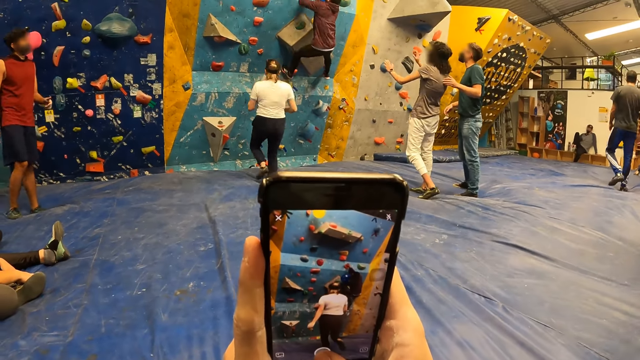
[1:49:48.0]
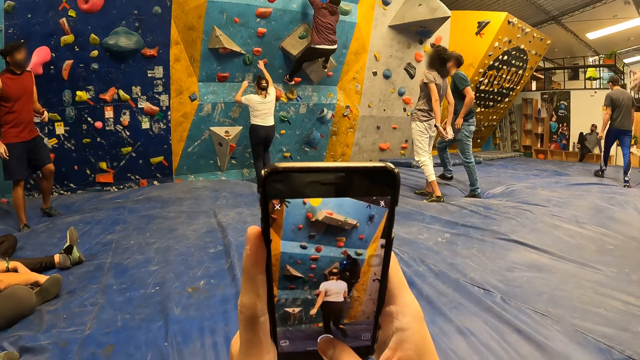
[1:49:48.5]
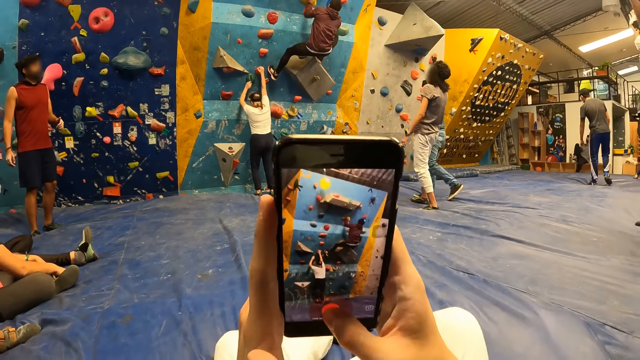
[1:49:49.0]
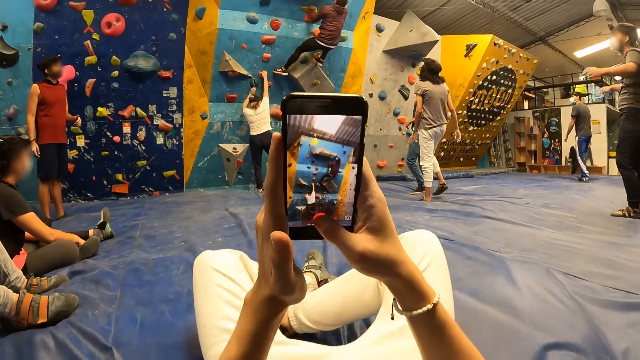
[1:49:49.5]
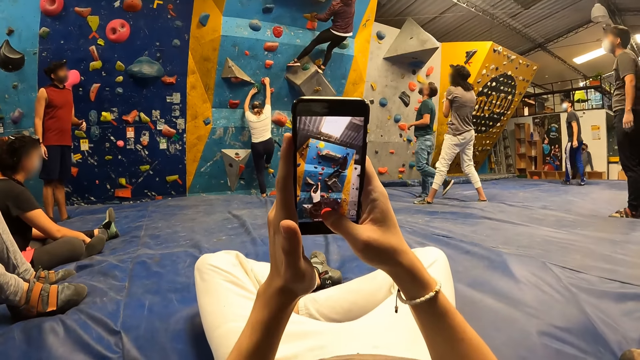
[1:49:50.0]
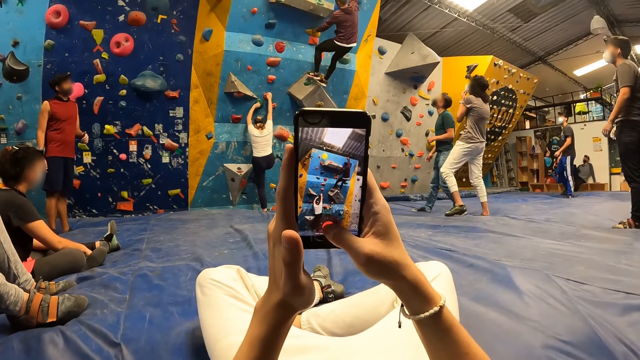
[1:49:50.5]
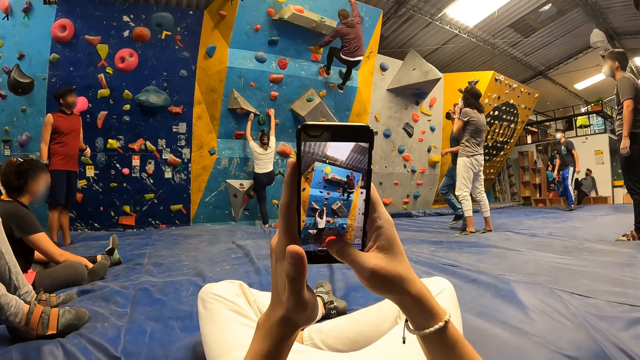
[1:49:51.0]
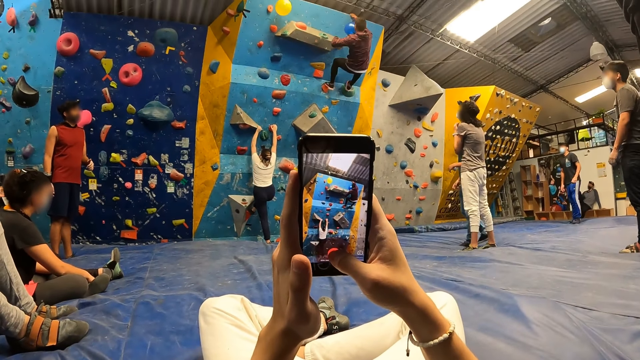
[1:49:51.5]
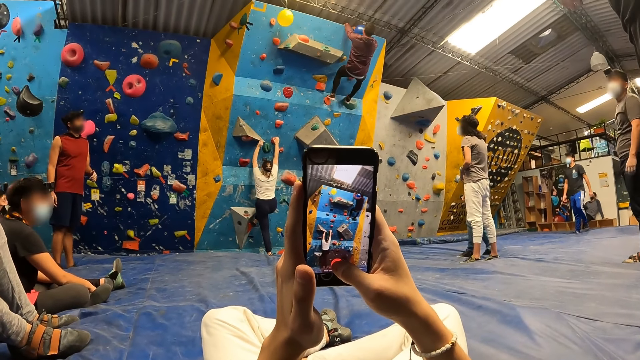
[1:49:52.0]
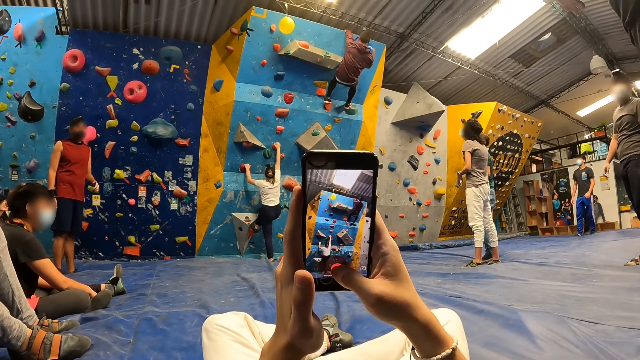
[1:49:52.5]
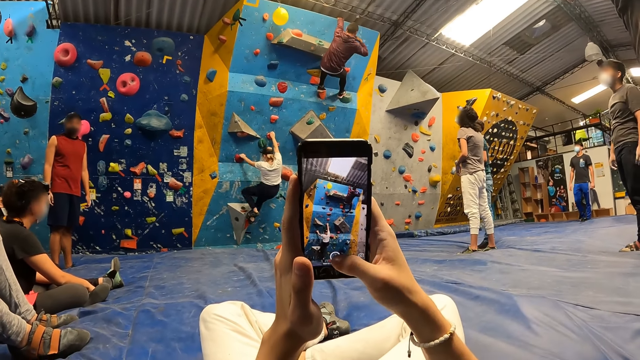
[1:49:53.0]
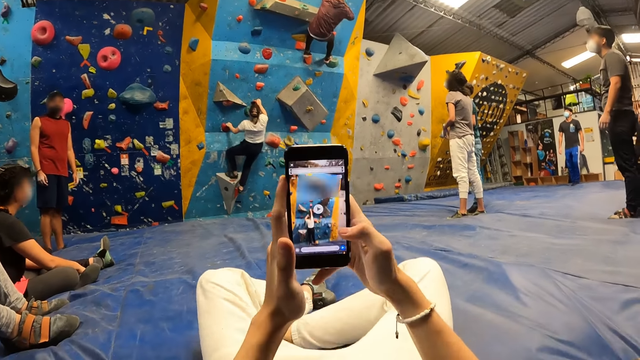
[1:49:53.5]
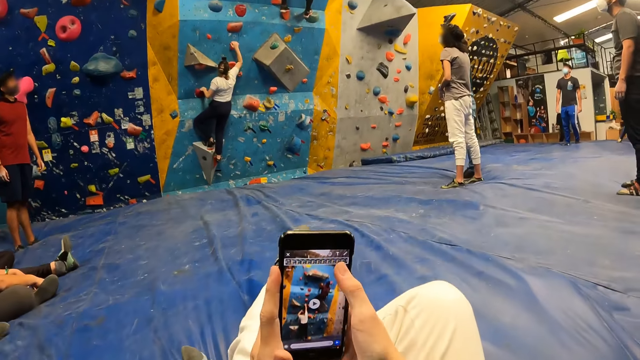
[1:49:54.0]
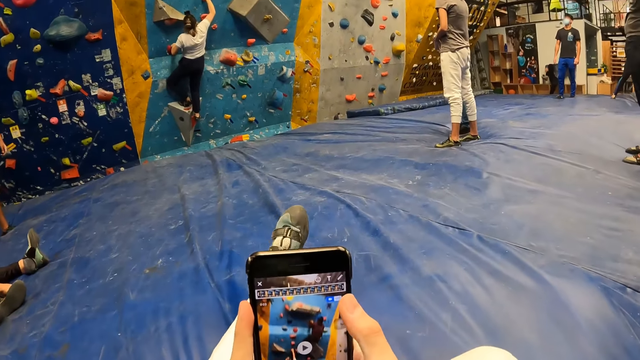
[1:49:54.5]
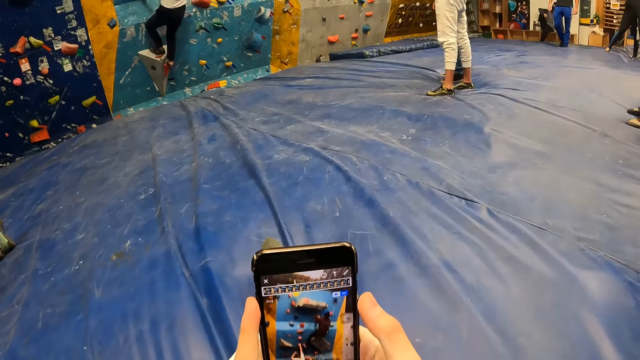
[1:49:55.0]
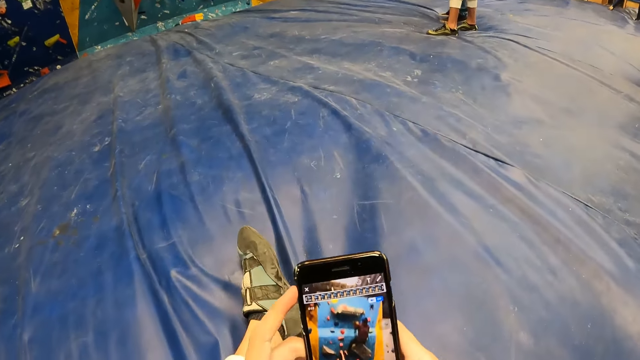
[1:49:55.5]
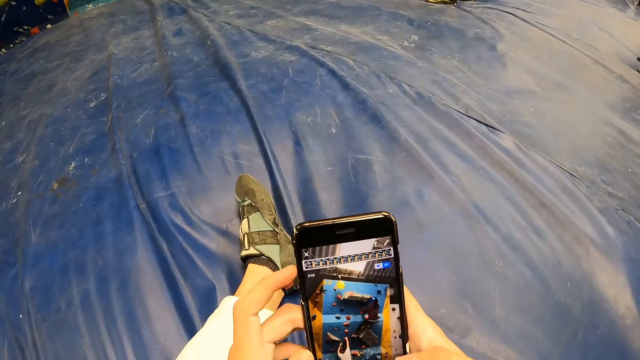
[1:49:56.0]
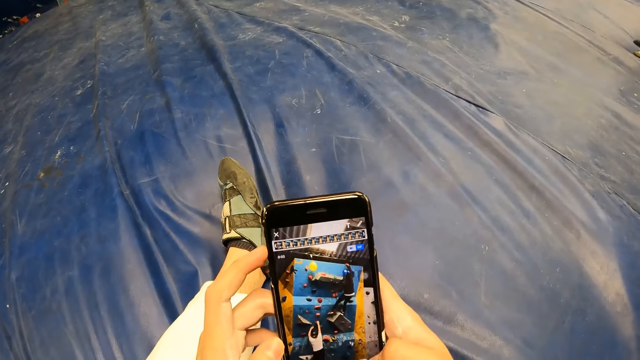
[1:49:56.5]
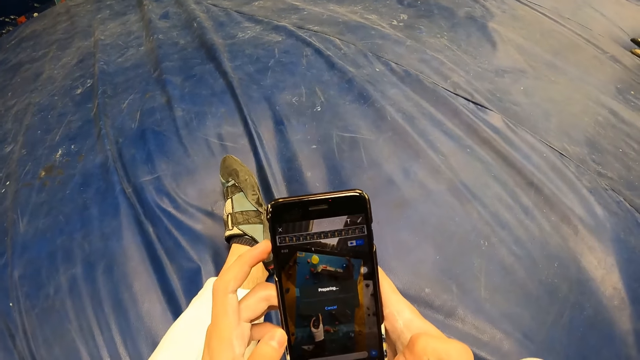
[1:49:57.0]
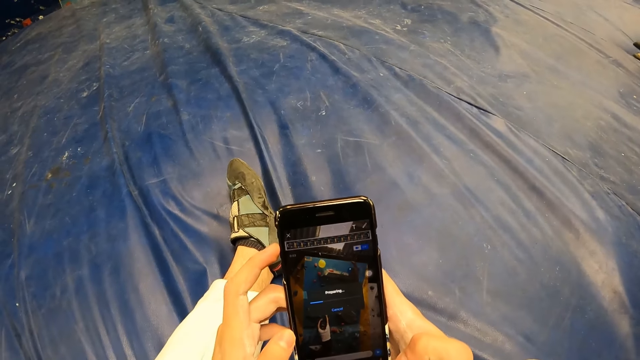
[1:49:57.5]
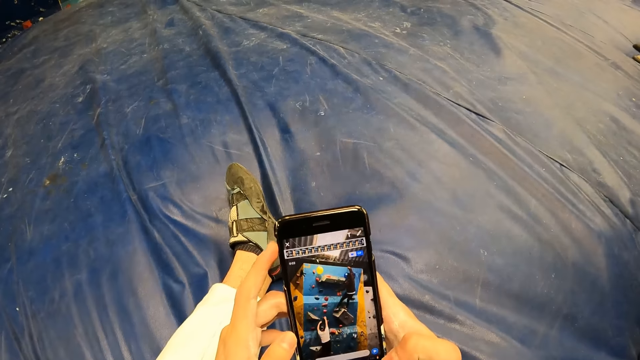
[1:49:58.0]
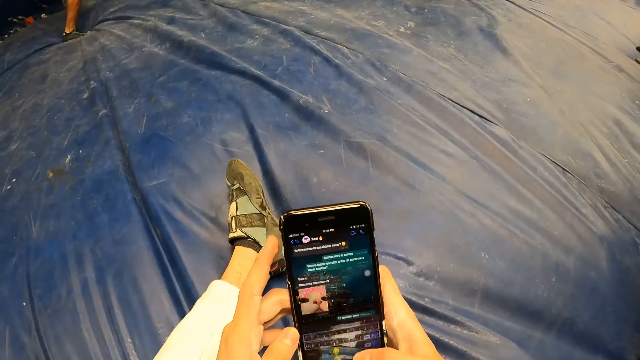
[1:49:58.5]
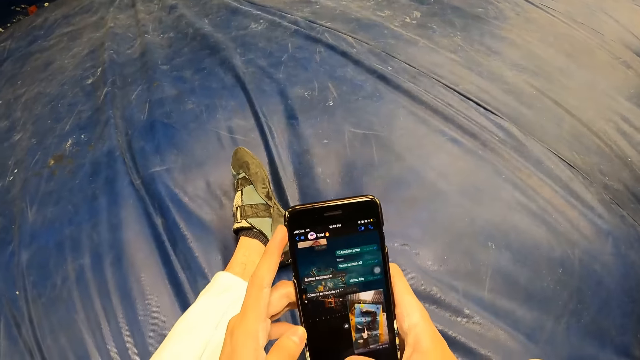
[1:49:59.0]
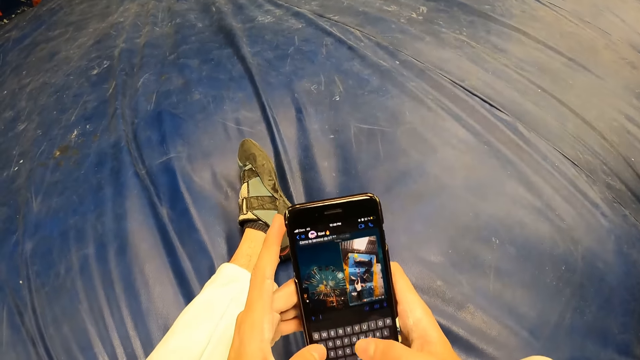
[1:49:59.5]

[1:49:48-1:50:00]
The woman climbs the bouldering wall.

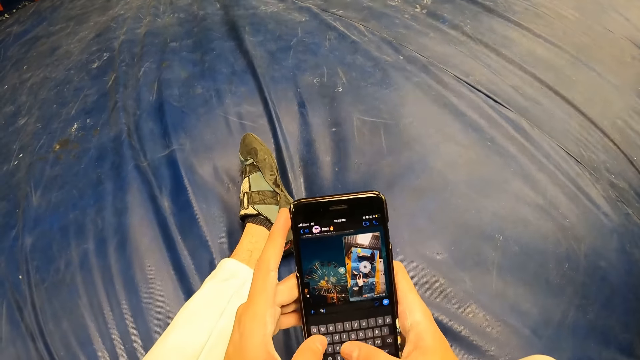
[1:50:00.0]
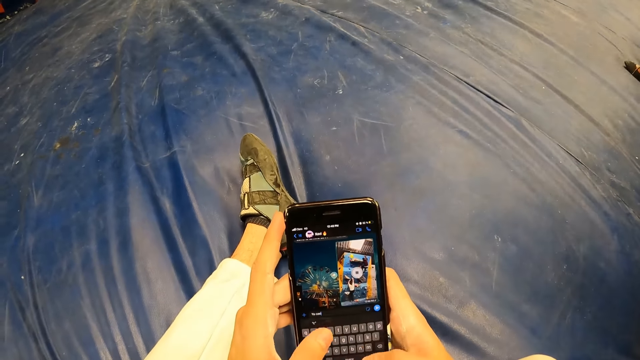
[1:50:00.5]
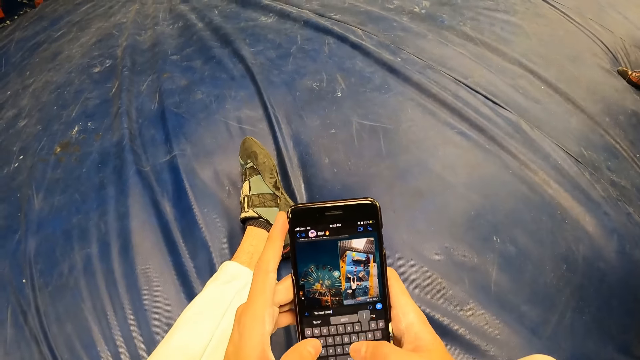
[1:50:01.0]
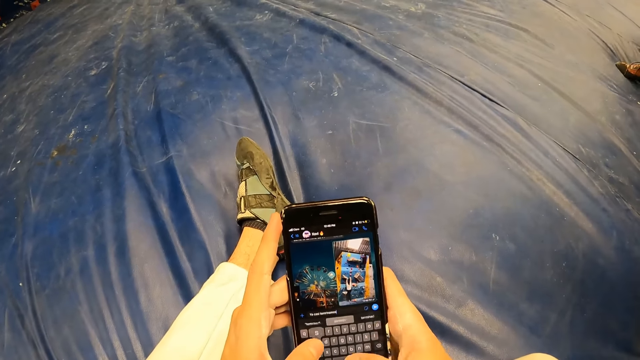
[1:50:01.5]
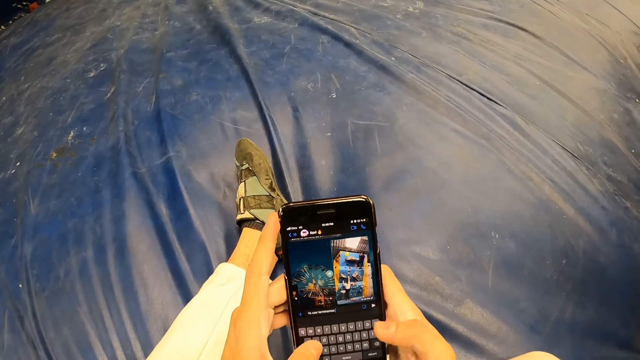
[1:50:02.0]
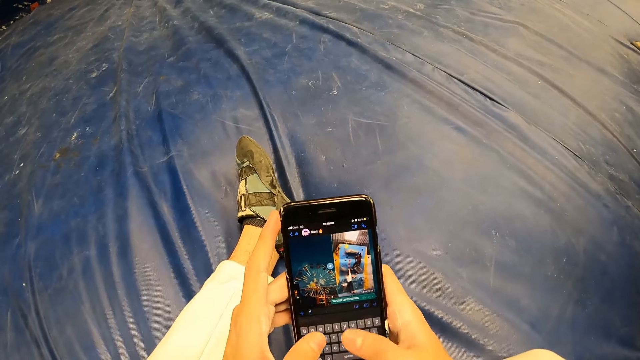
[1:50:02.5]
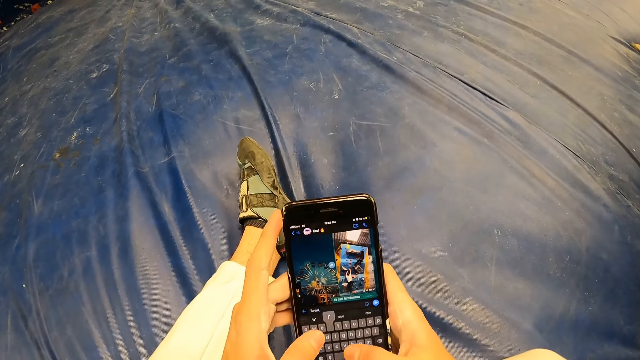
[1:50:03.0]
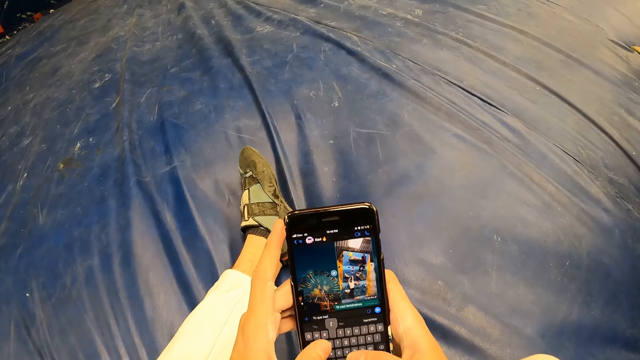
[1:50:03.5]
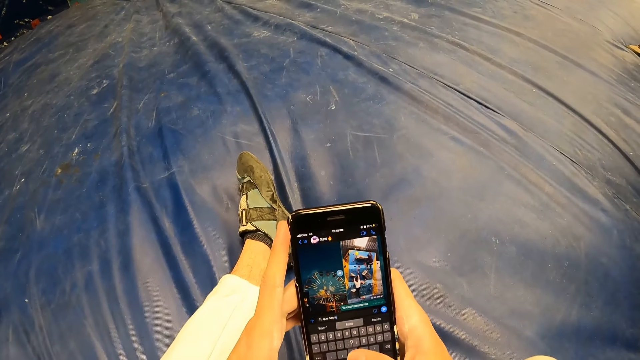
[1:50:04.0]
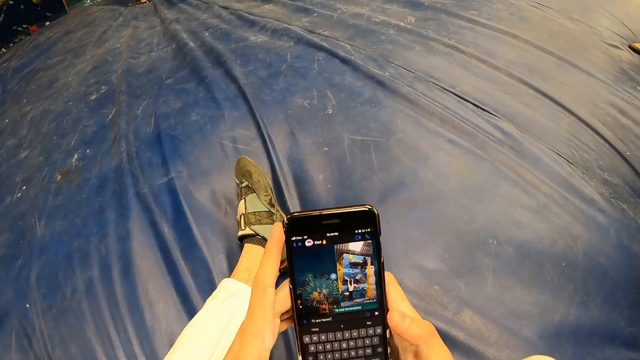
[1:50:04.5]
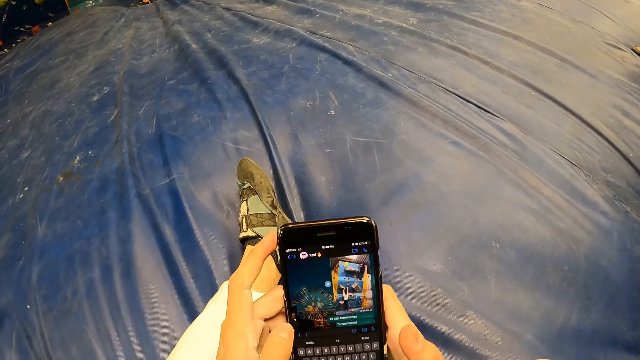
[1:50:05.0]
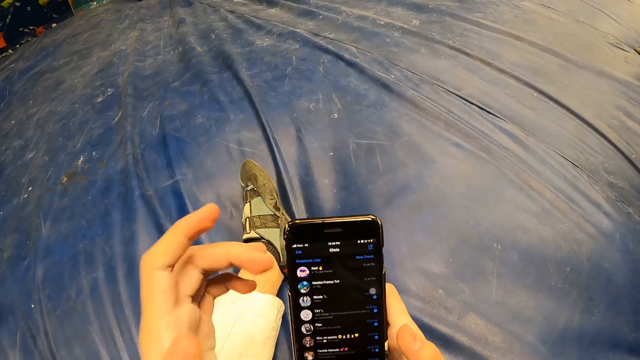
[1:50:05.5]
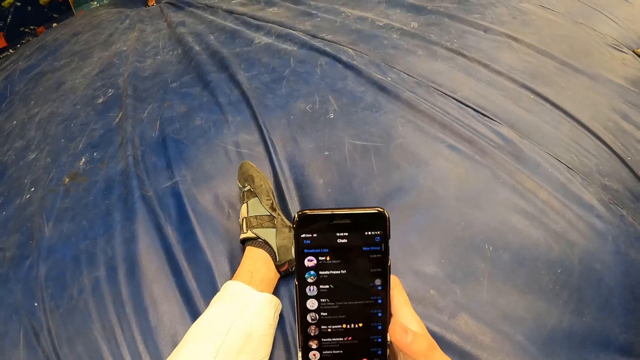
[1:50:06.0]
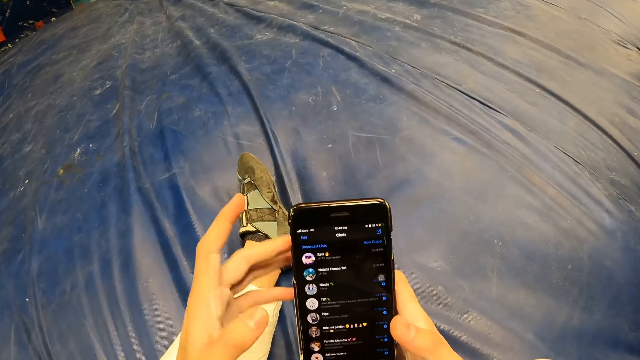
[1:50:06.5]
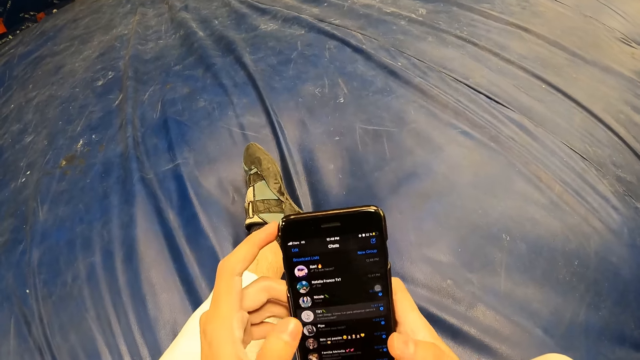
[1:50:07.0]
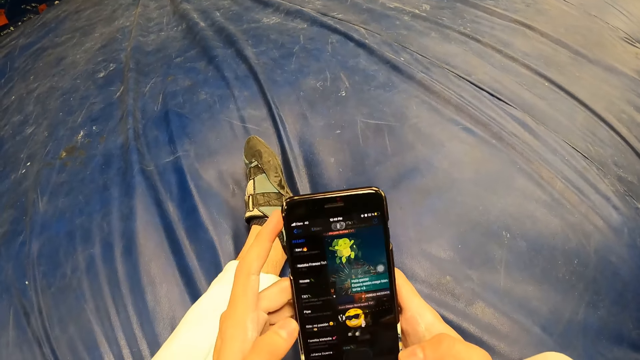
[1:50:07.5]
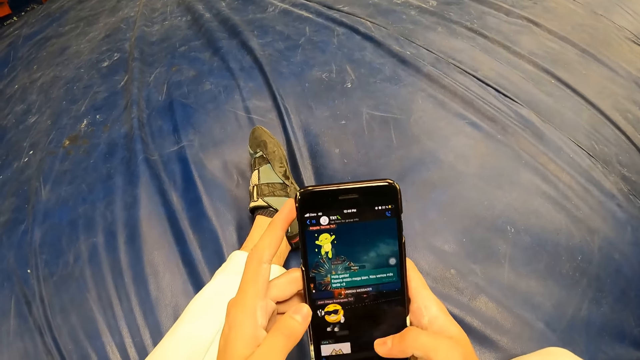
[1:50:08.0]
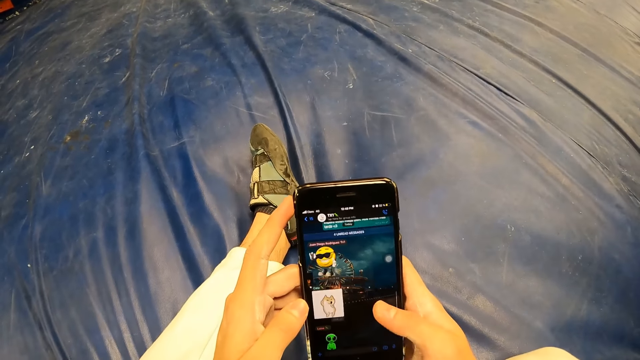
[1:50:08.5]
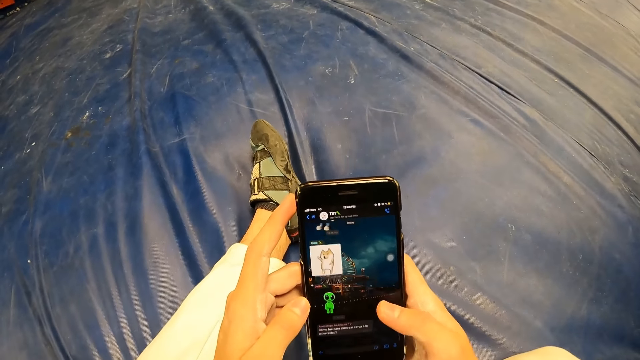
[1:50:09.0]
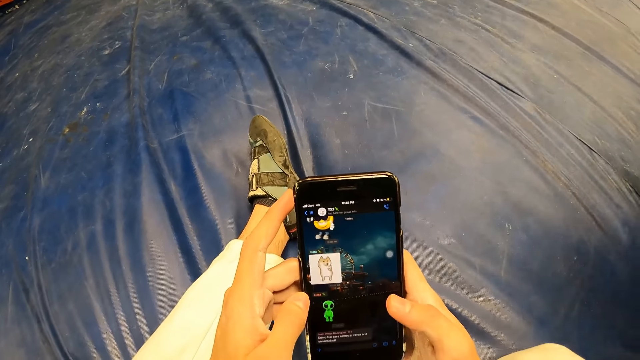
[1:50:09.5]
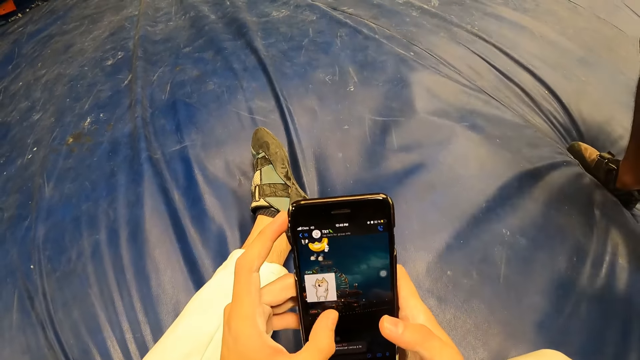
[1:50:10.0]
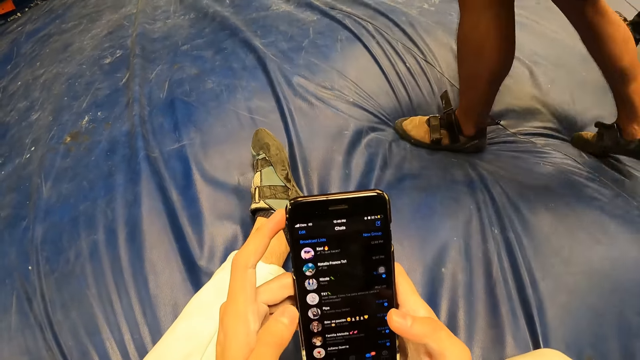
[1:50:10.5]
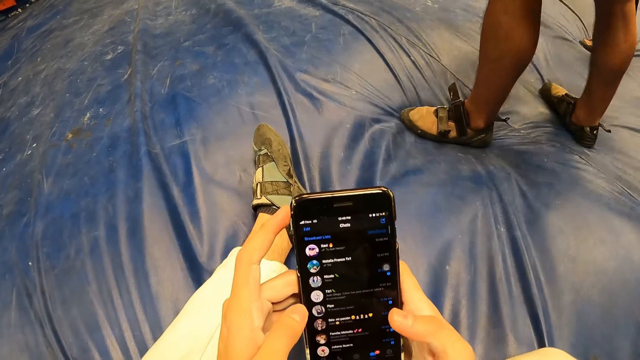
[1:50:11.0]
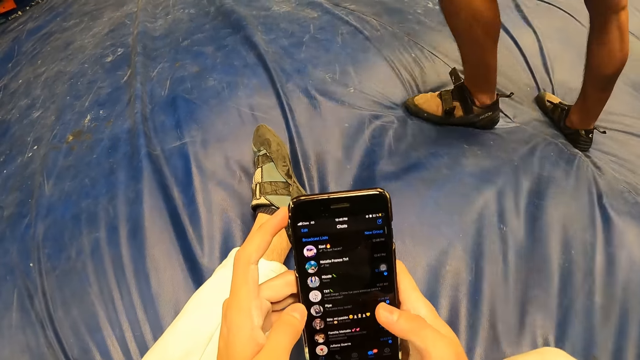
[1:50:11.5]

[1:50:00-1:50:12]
The camera wearer lifts their hand. They touch their face with their left hand. They operate the phone with both hands. They put down their hand.
